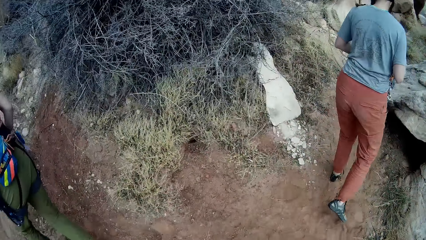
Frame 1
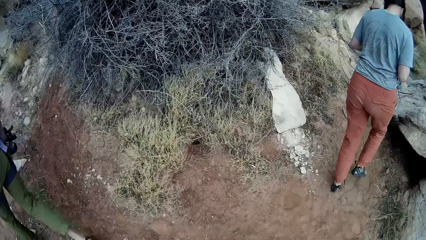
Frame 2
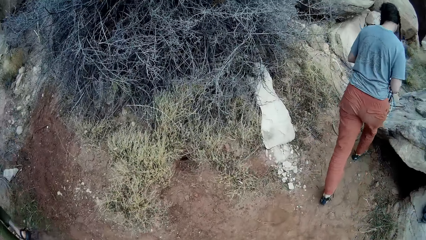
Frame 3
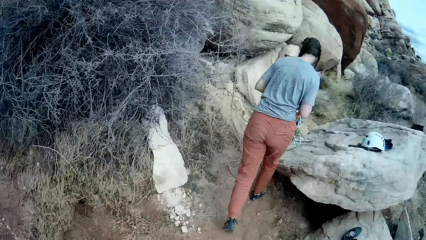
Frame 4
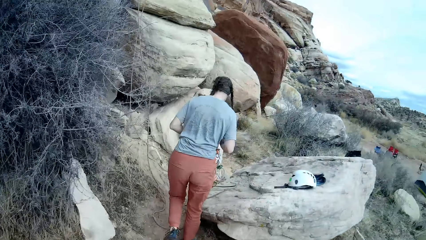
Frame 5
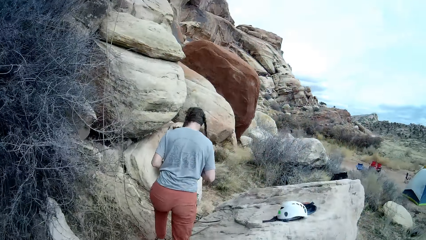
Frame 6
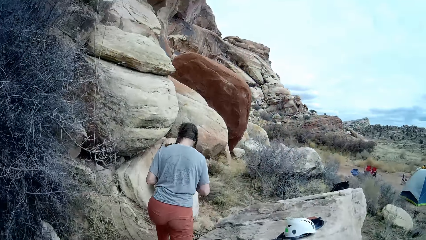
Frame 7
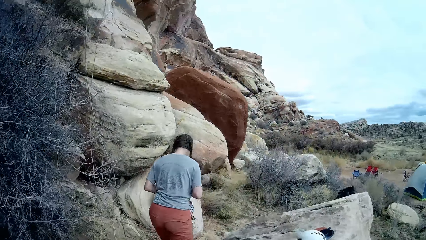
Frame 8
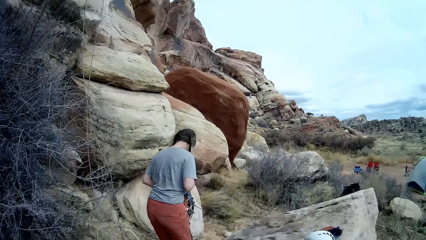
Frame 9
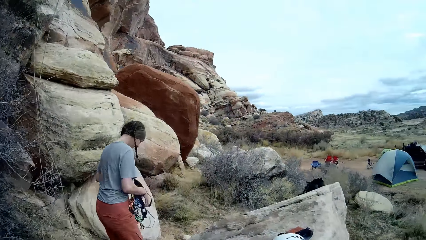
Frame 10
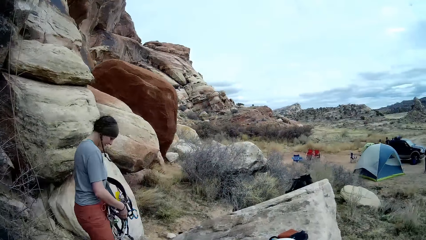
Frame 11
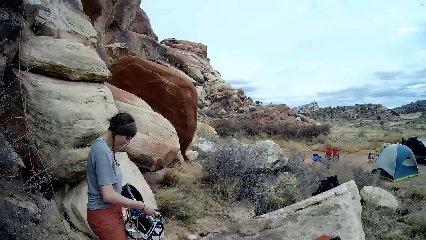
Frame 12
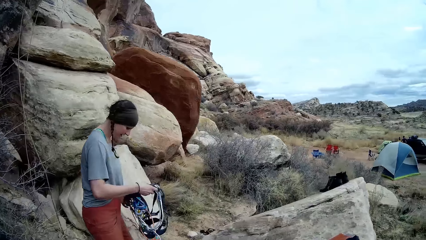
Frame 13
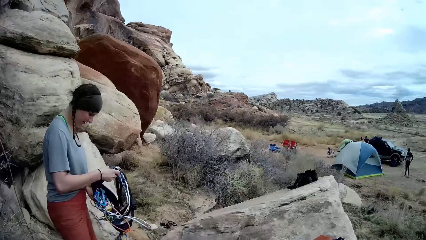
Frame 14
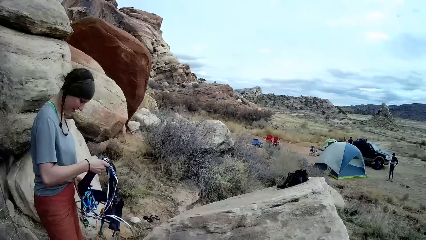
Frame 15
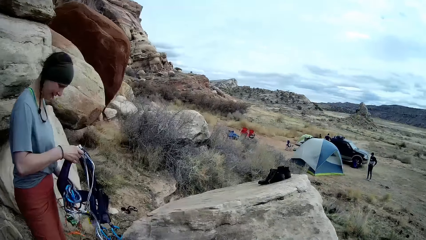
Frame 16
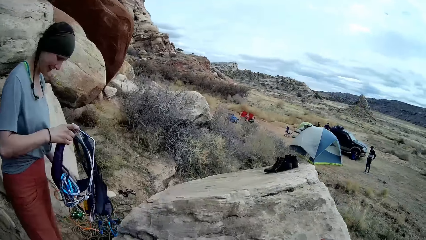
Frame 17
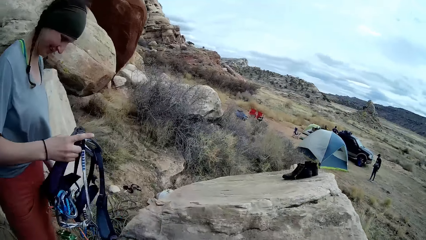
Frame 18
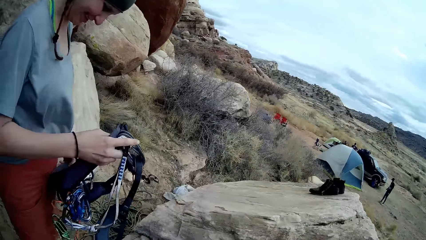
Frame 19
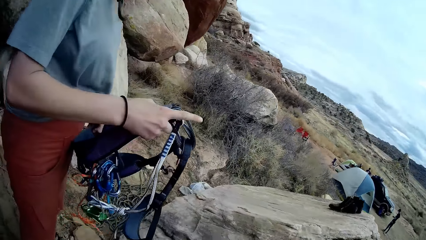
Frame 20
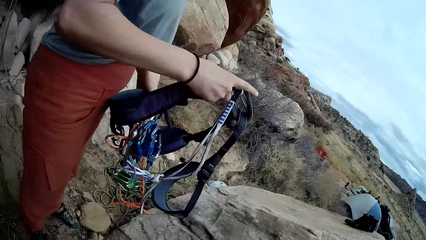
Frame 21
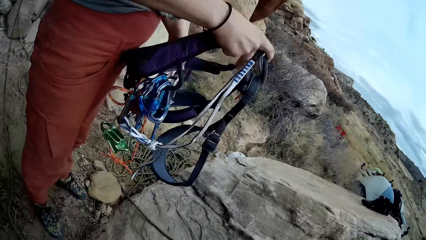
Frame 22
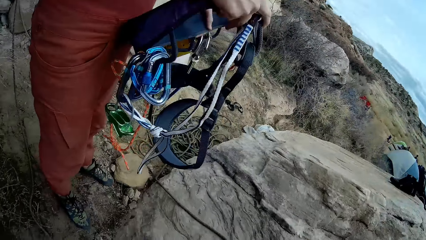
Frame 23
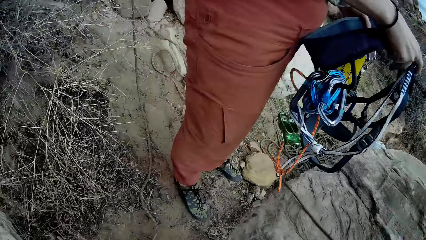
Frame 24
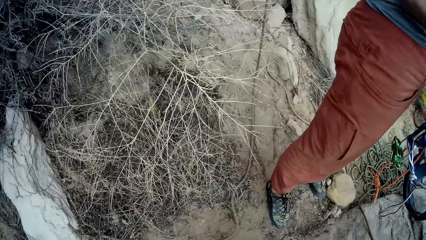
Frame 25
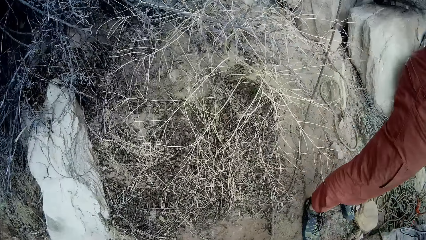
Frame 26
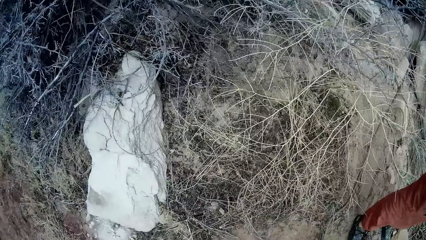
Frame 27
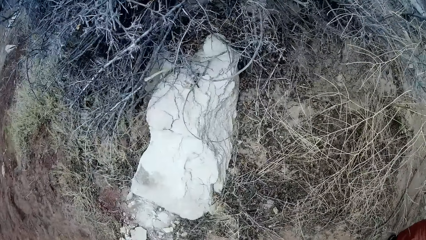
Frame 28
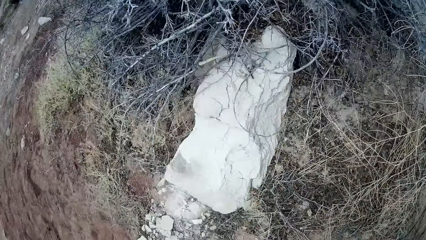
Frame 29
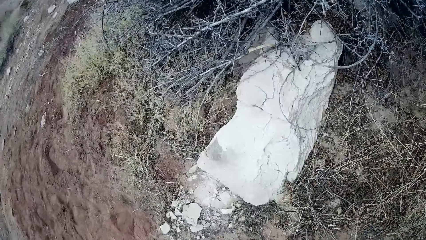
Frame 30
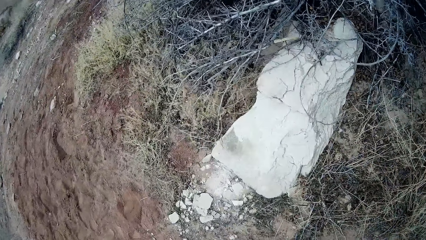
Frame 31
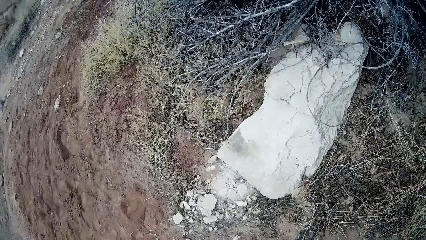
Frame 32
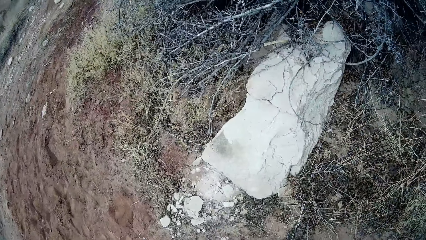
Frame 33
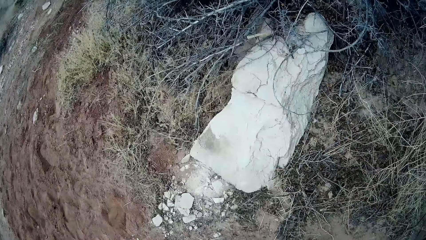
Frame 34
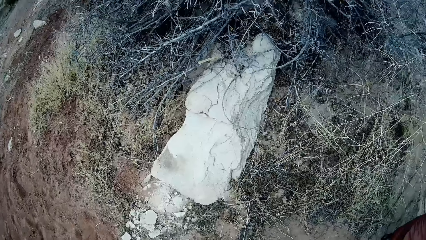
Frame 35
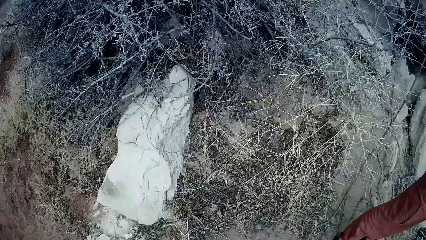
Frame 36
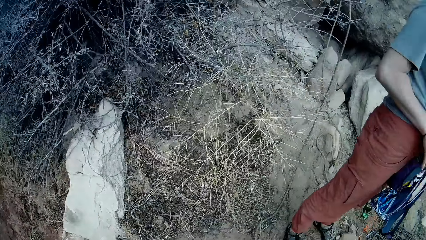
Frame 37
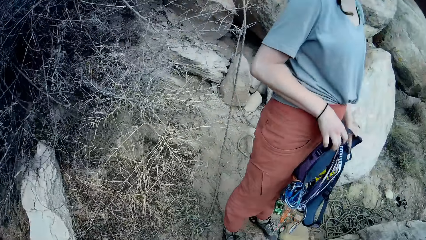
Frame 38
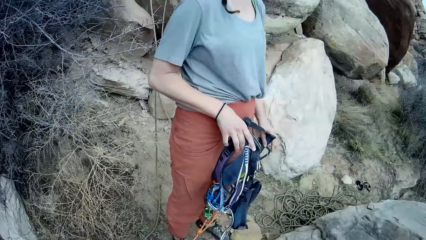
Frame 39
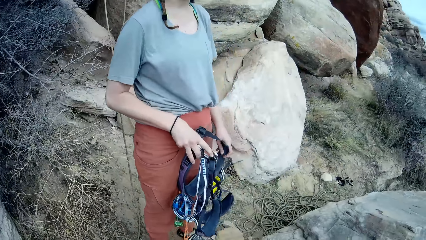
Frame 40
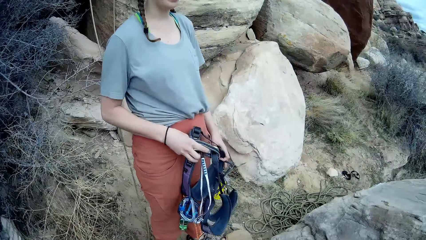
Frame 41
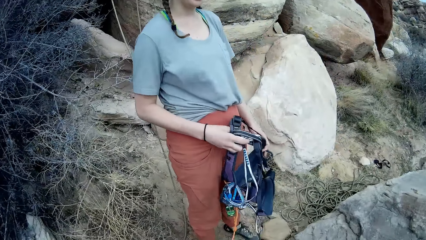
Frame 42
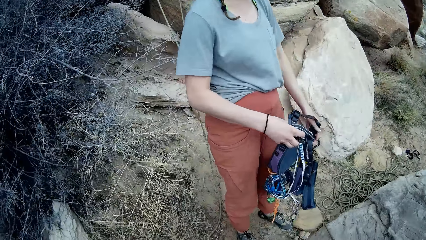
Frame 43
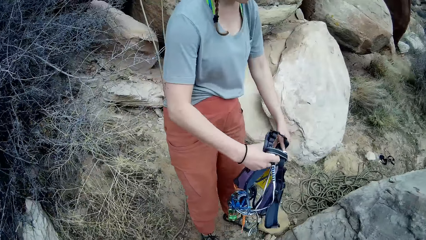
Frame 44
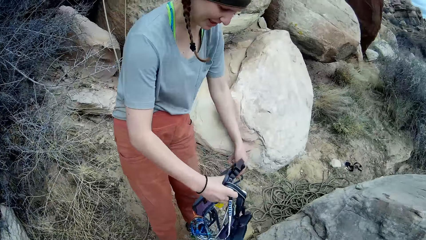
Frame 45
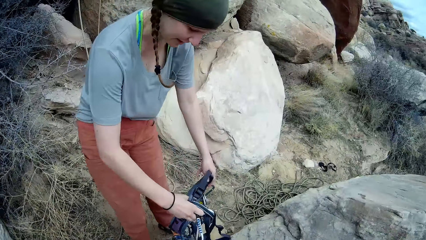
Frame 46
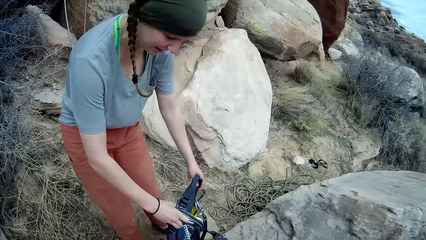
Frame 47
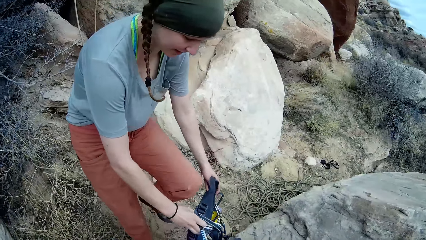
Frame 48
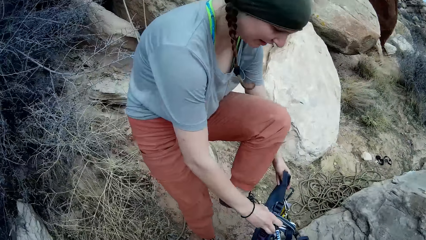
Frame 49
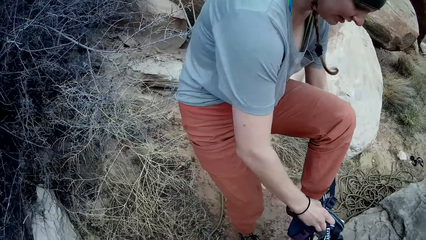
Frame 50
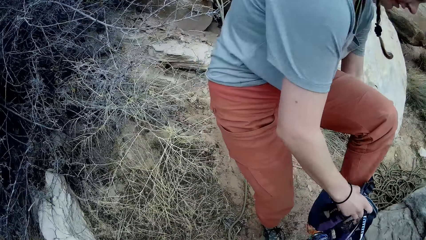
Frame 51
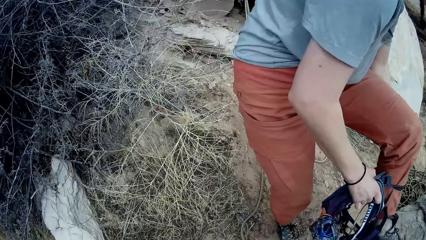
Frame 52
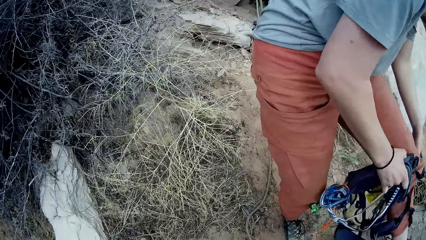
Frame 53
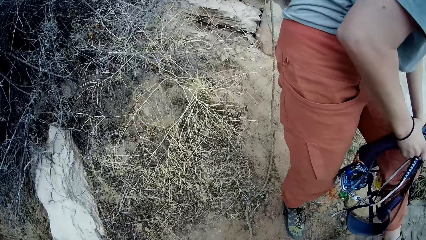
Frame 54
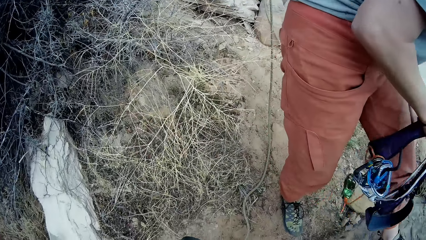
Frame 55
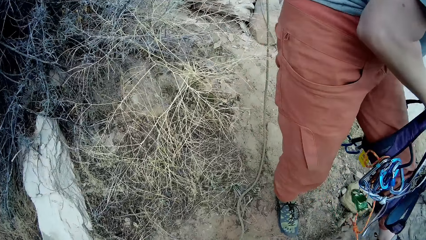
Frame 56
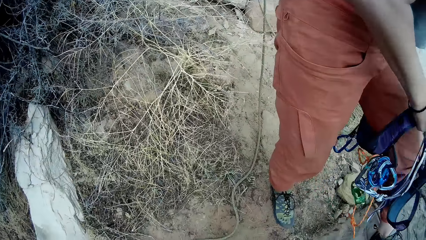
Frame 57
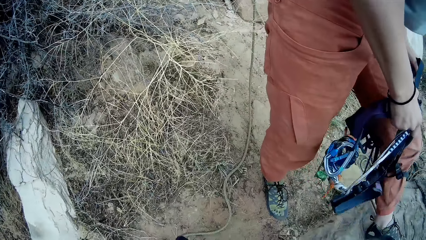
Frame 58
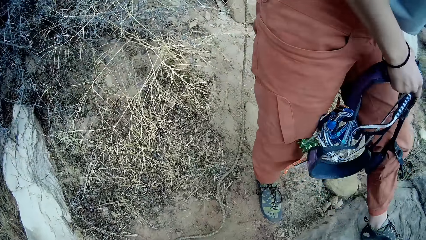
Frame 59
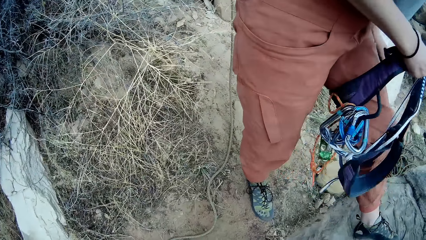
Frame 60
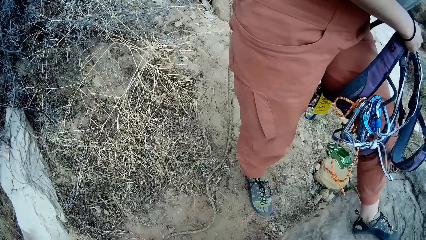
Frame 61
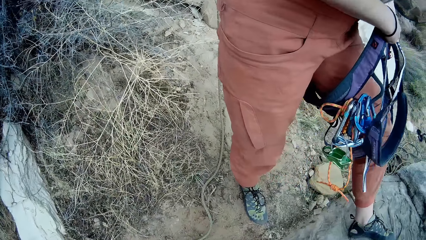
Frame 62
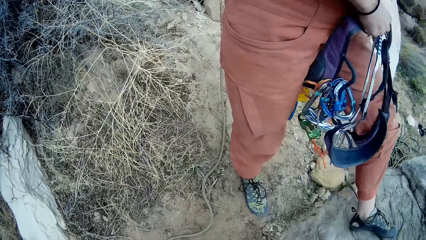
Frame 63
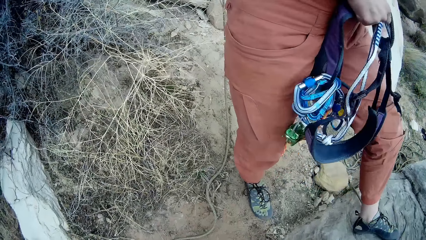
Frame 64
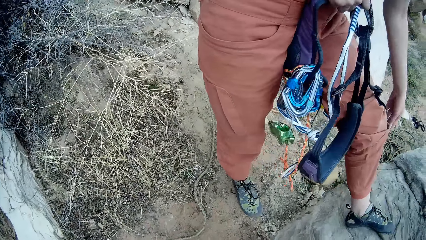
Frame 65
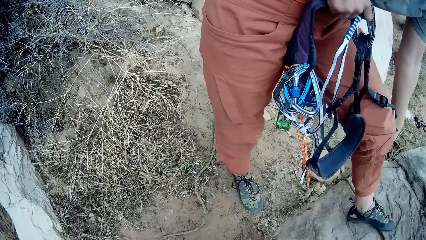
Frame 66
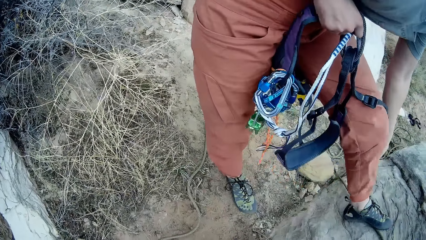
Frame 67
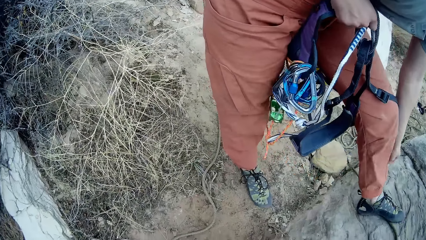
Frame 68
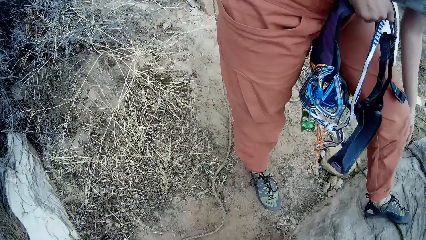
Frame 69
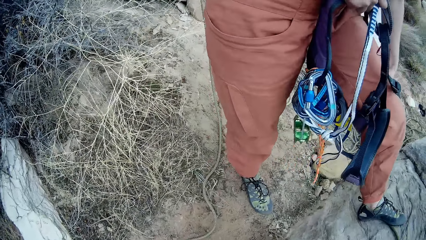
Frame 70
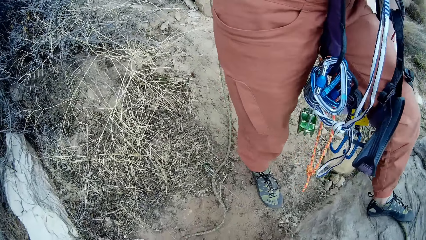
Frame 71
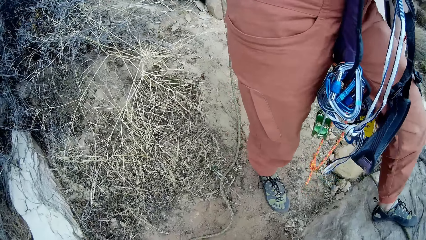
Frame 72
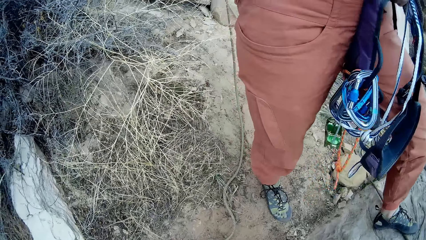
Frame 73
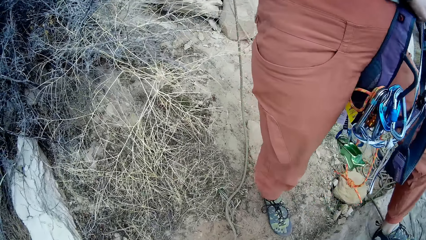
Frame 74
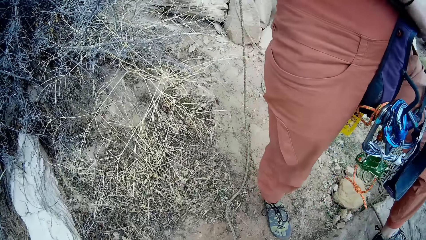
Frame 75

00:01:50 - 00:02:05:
The woman walks to the rock and adjusts the harness. The camera wearer looks at the woman. The woman wears the harness.
